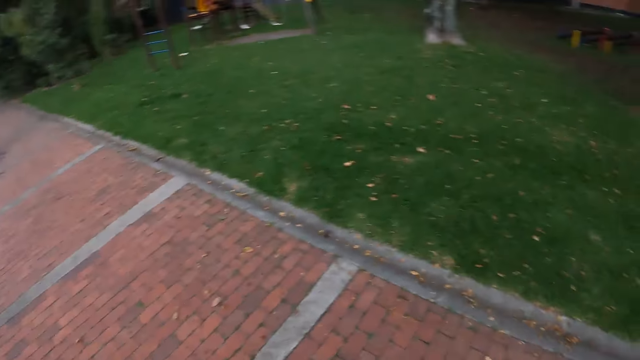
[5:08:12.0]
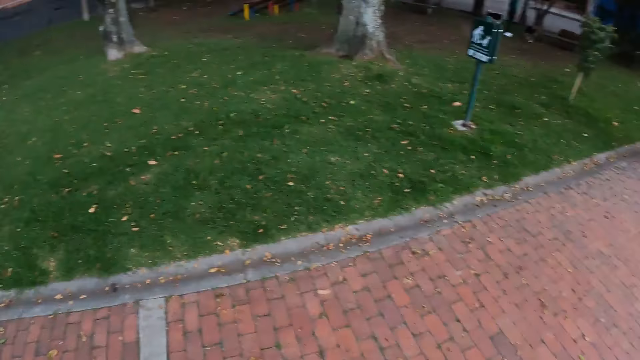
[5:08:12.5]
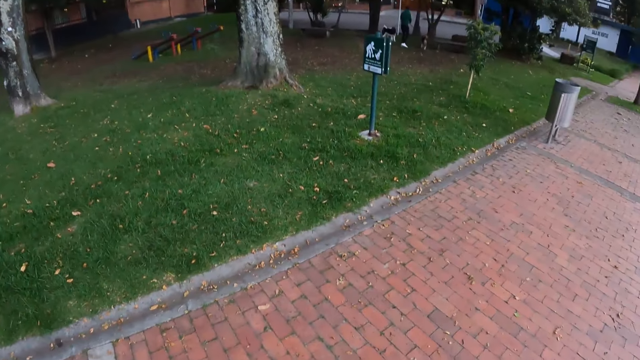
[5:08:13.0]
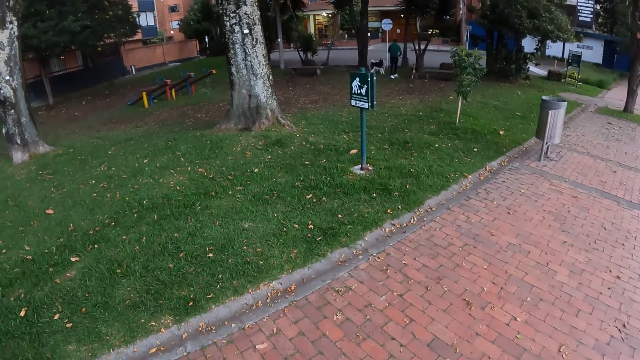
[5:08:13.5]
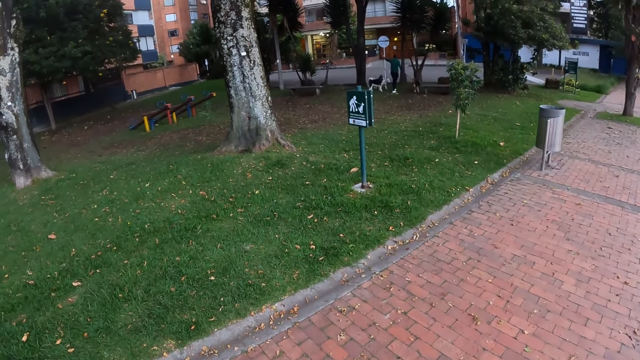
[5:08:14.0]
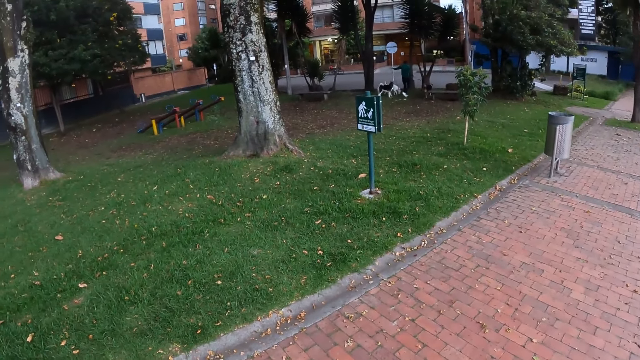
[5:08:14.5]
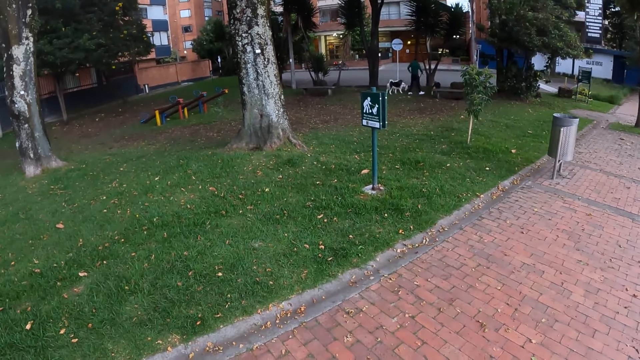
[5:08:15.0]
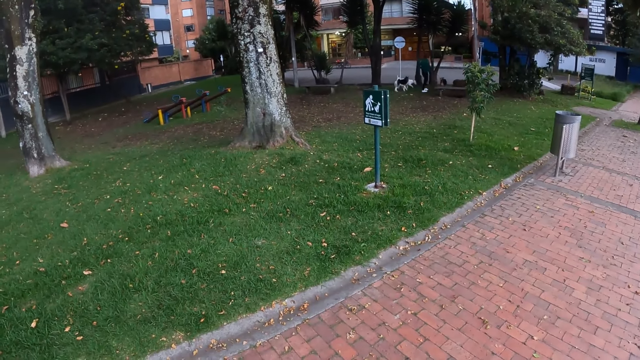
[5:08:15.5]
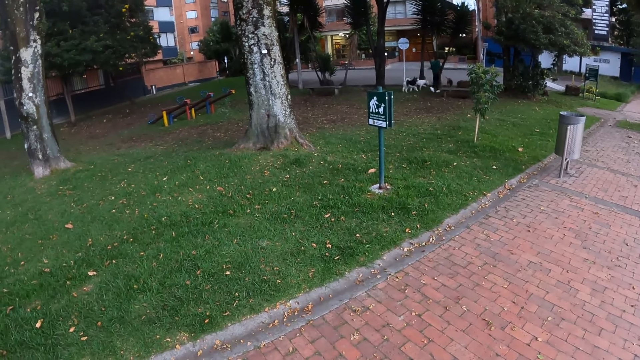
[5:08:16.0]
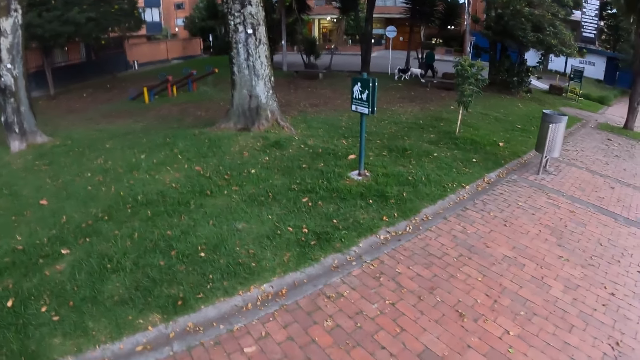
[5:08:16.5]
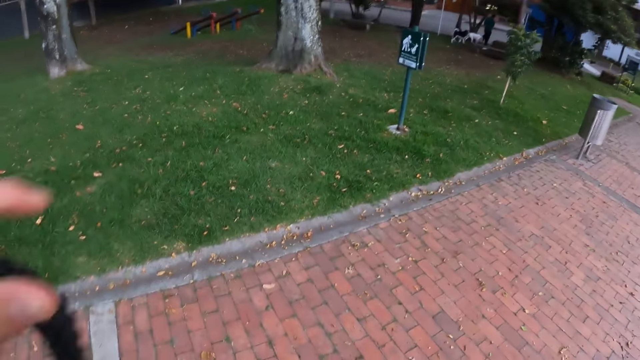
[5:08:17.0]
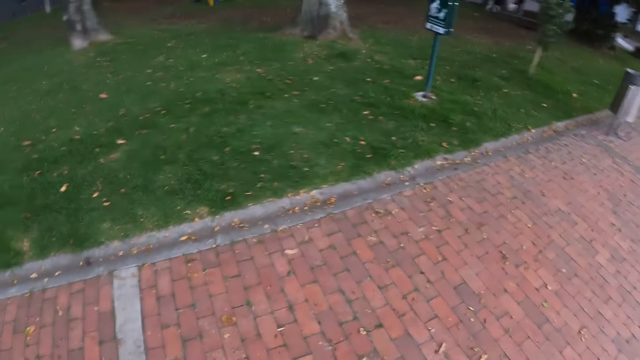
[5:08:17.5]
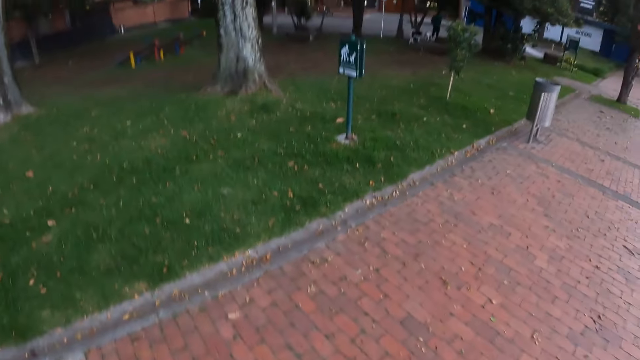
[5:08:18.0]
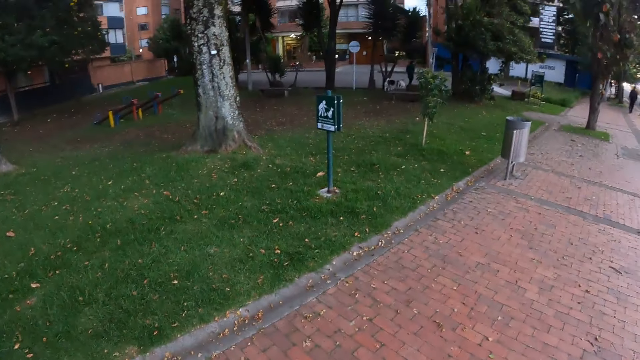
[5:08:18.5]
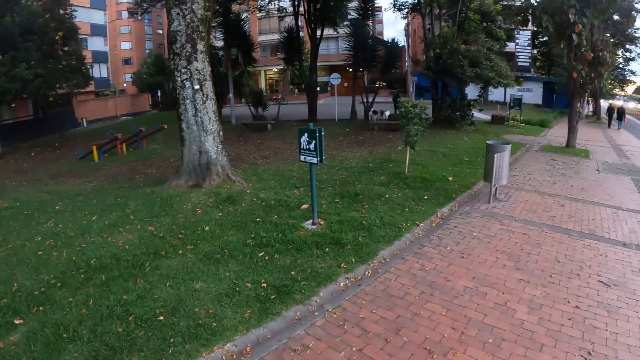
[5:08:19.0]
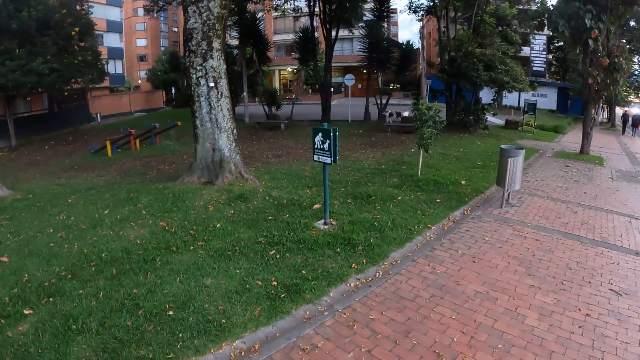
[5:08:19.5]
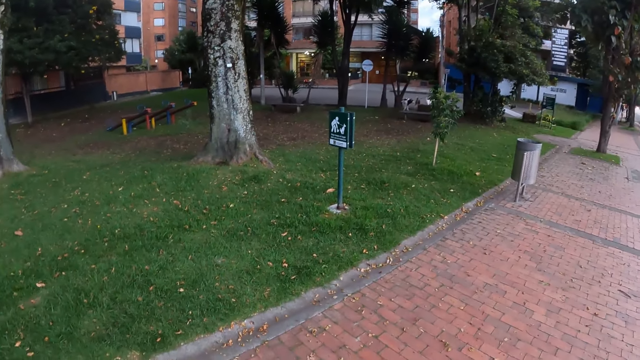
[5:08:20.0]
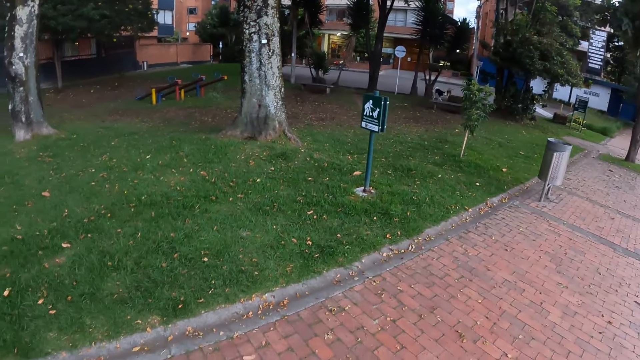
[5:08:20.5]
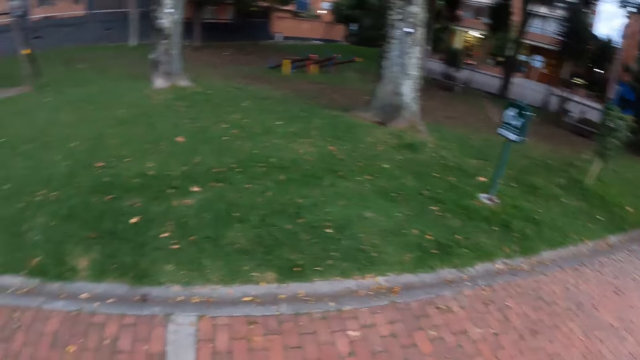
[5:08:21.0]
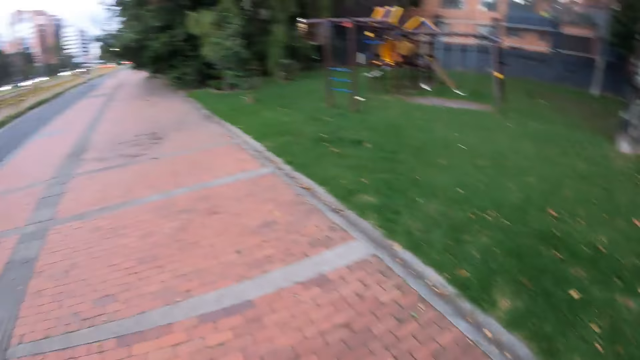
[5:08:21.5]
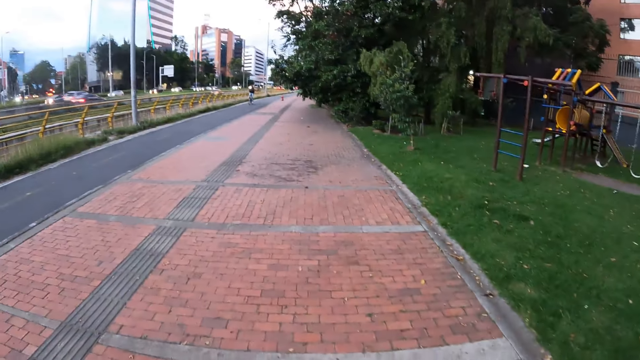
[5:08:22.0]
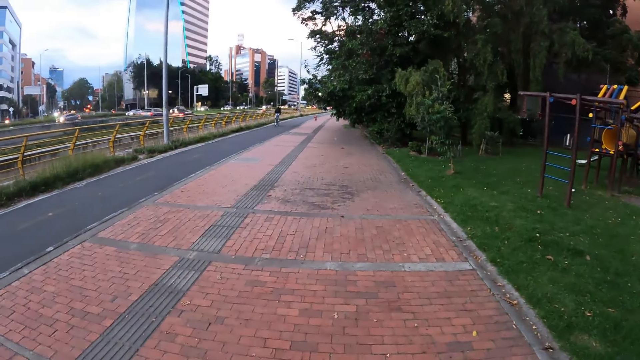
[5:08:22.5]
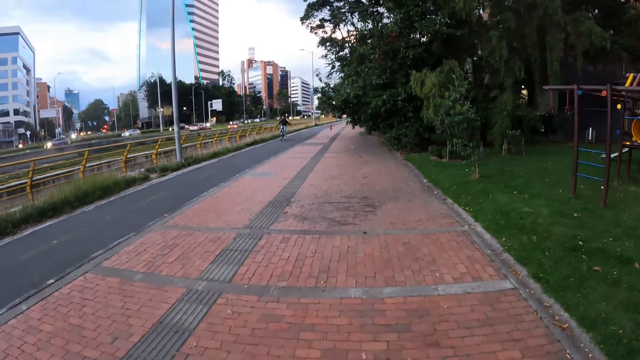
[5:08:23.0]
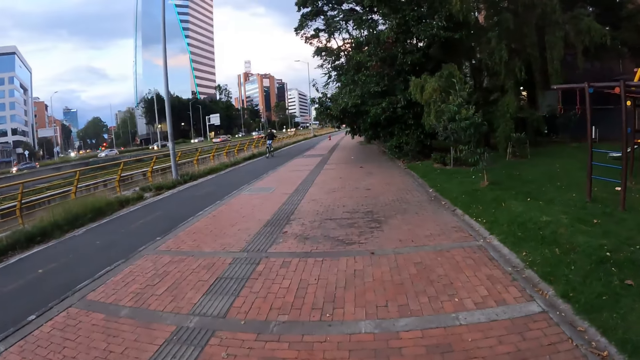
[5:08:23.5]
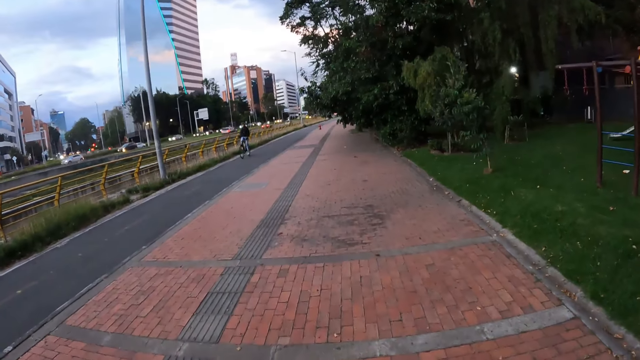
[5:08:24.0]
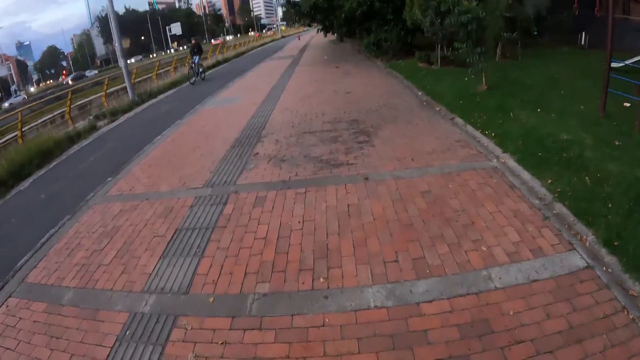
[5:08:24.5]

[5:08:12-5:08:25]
The camera wearer looks around the park. The man walks the dog, another dog and a third dog with the dog leash in his right hand. The camera wearer wears a head strap on her head with her left hand. She raises the strap. She looks around the park and walks on the pavement.

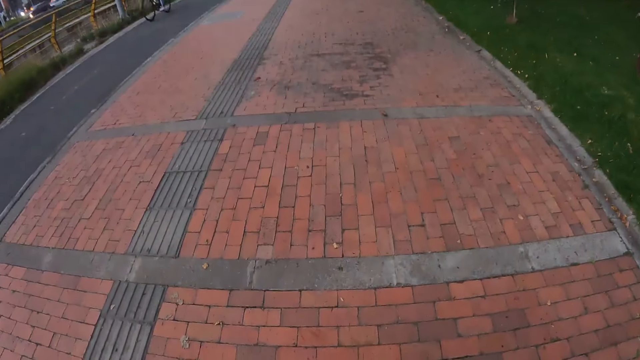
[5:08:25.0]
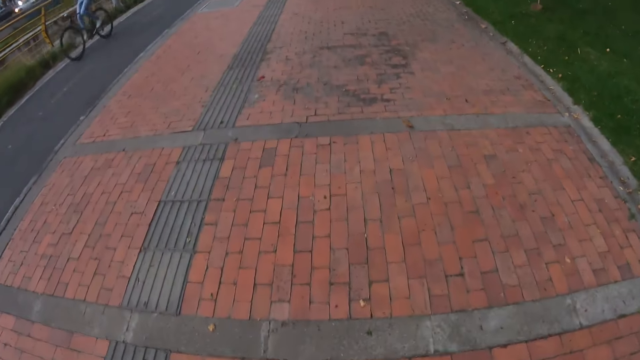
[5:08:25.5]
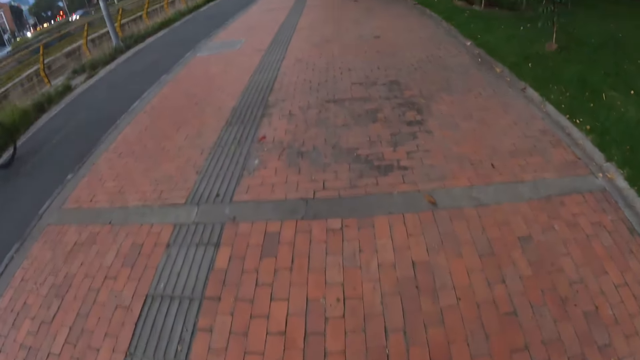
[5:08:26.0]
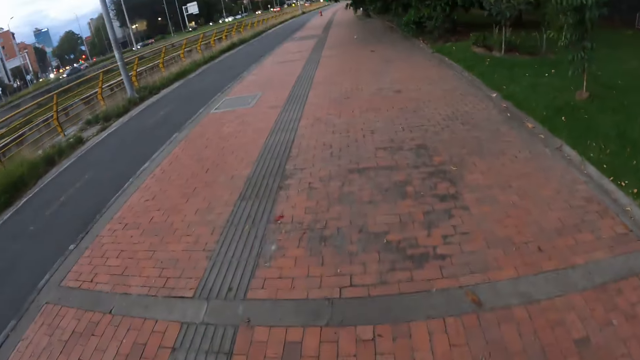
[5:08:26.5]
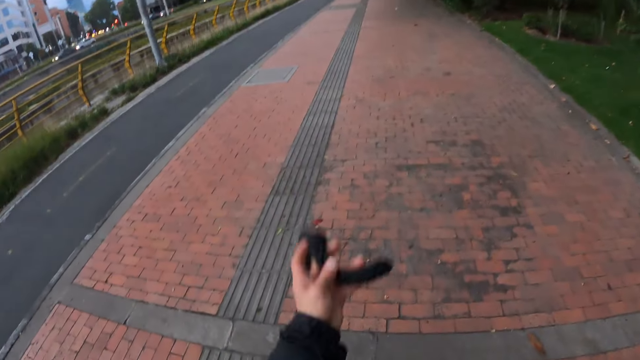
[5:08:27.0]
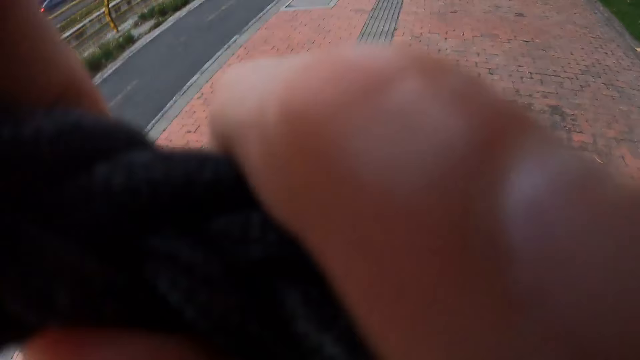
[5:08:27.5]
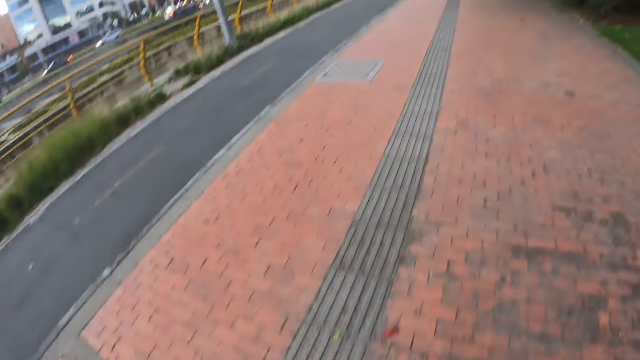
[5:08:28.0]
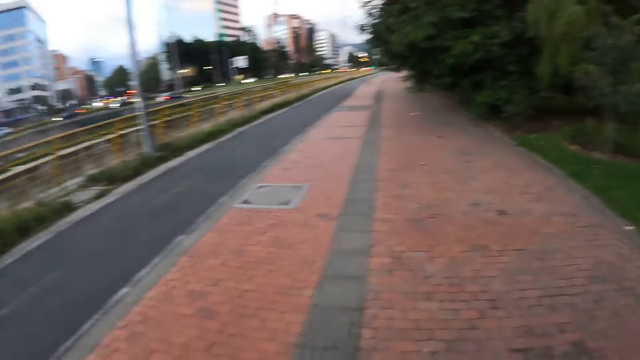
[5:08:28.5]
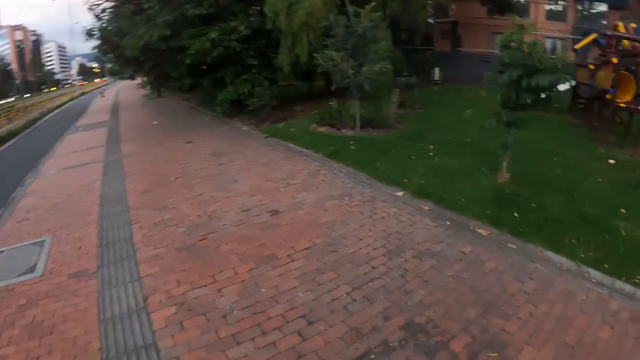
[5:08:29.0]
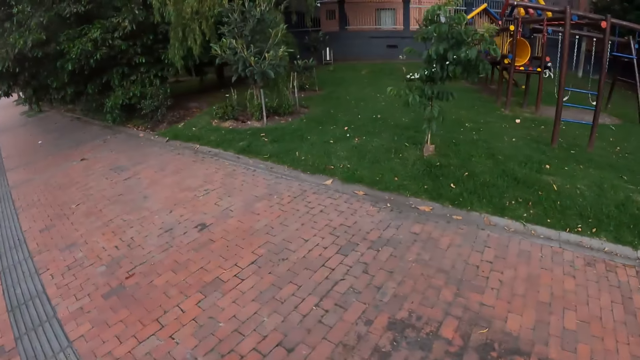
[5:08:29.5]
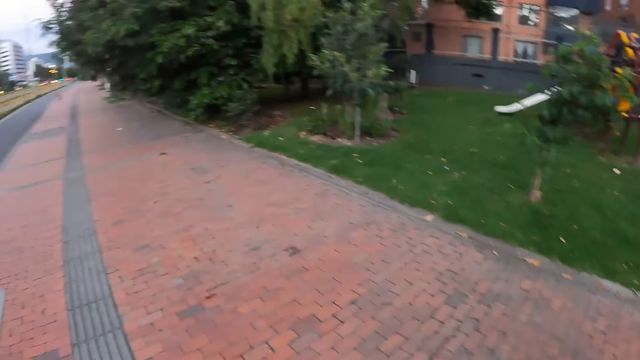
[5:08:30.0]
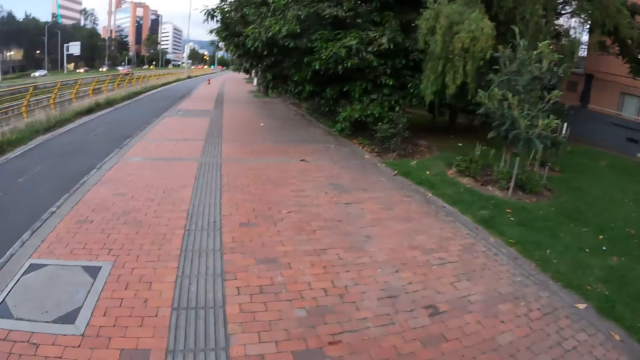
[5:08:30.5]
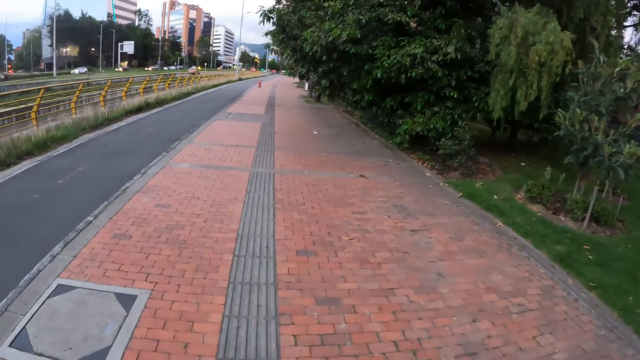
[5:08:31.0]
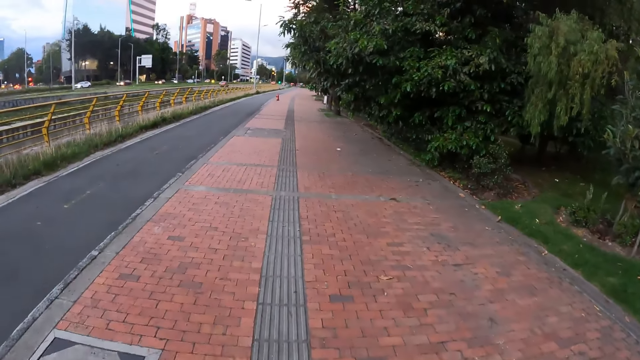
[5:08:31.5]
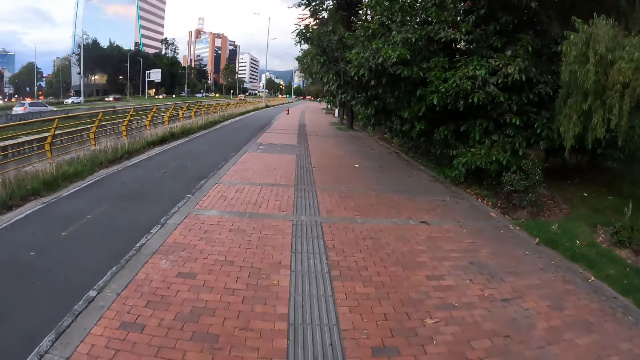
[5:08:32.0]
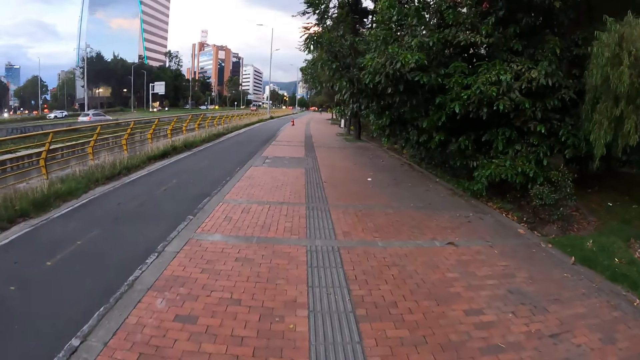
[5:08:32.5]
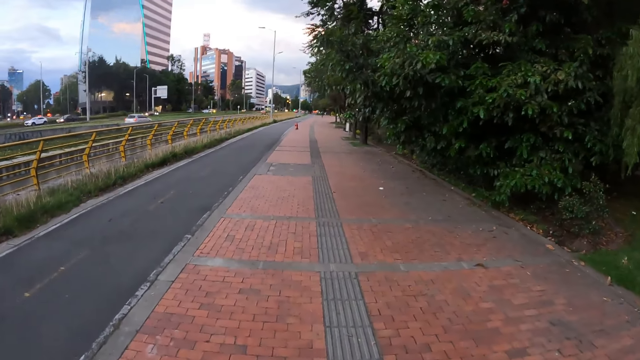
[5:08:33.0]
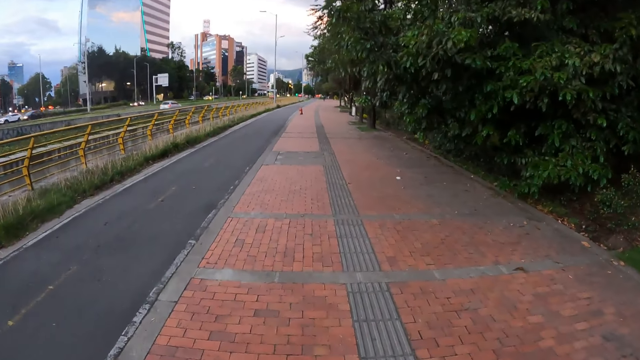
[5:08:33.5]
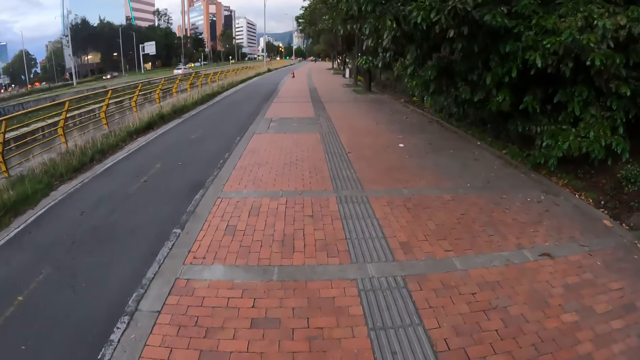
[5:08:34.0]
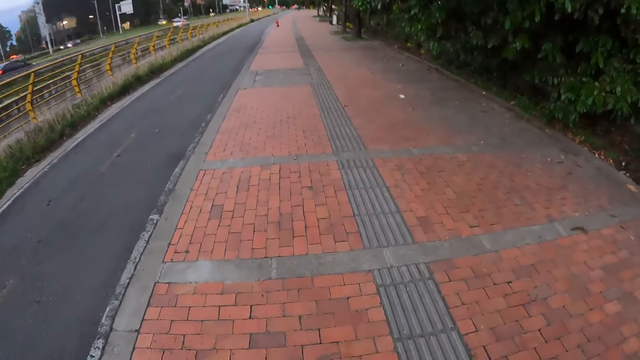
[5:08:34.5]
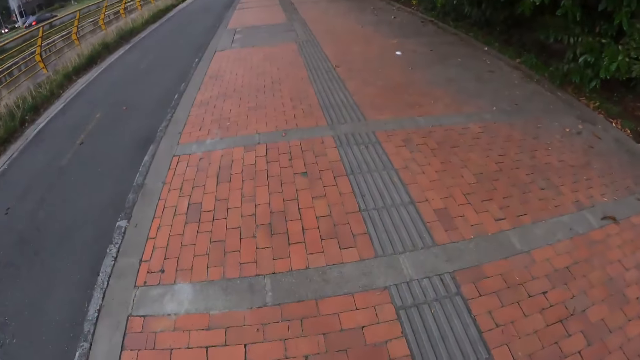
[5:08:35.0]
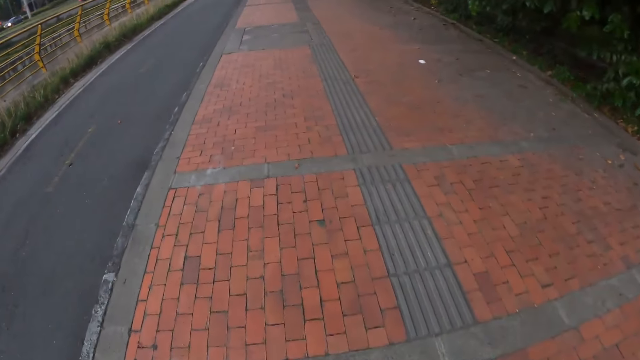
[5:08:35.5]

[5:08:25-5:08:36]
A man on a bicycle rides past the camera wearer. The camera wearer wears the head strap on his head with his left hand. He walks on the pavement.
